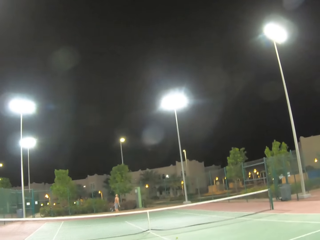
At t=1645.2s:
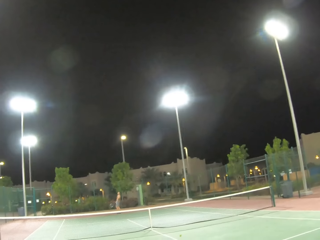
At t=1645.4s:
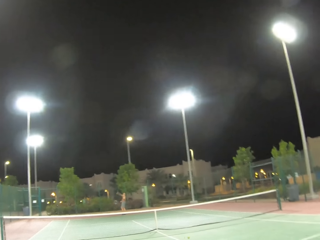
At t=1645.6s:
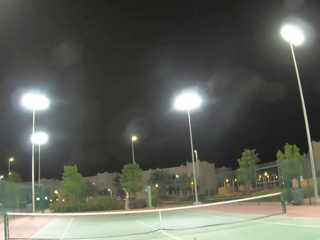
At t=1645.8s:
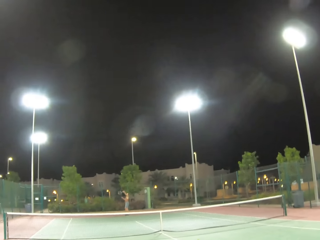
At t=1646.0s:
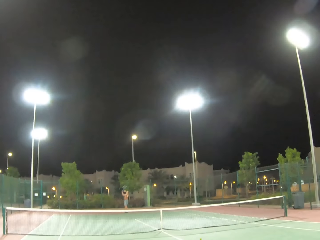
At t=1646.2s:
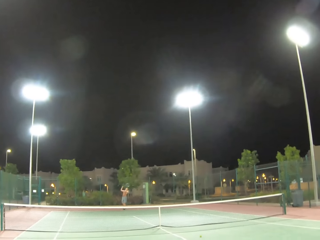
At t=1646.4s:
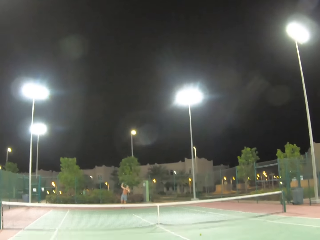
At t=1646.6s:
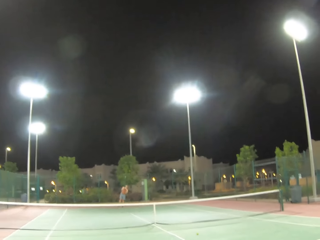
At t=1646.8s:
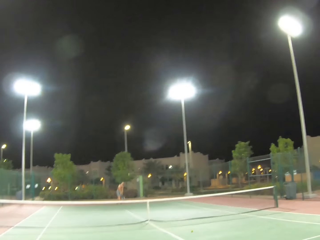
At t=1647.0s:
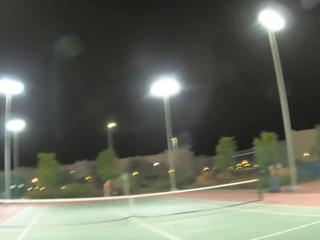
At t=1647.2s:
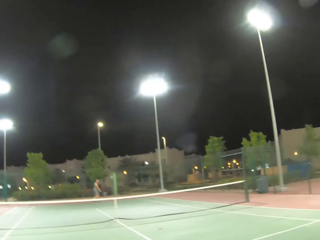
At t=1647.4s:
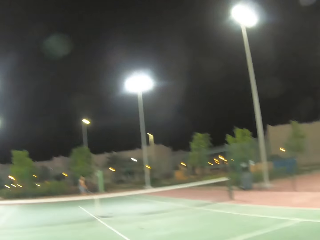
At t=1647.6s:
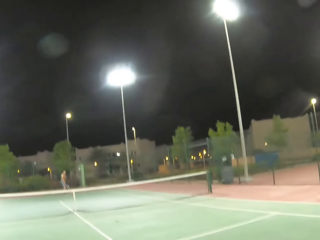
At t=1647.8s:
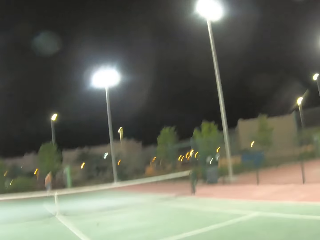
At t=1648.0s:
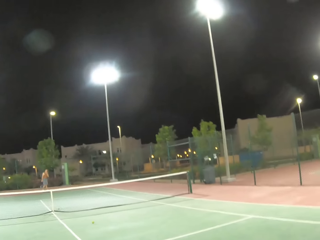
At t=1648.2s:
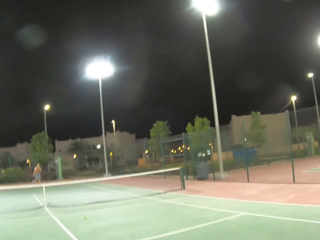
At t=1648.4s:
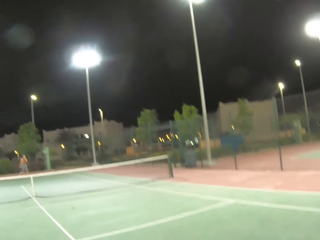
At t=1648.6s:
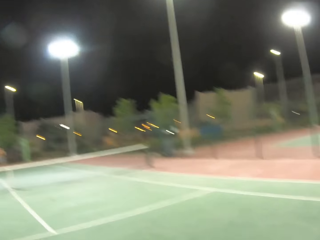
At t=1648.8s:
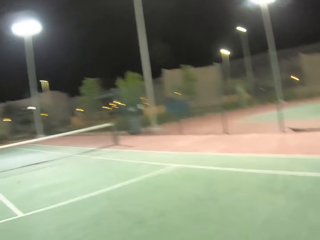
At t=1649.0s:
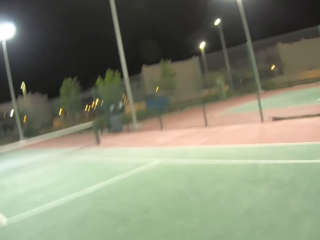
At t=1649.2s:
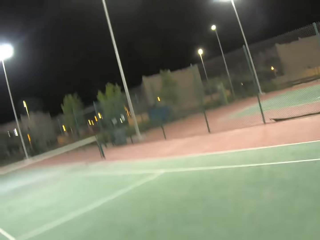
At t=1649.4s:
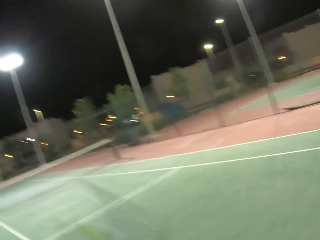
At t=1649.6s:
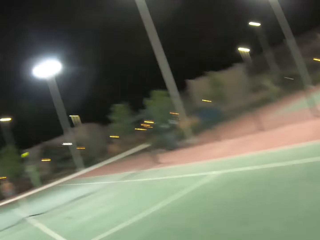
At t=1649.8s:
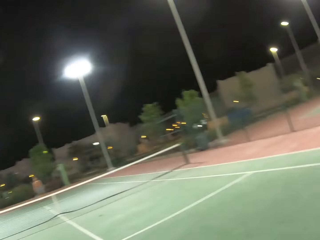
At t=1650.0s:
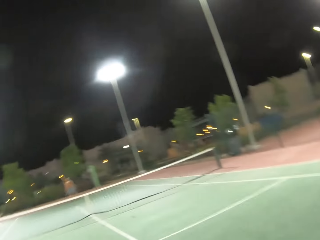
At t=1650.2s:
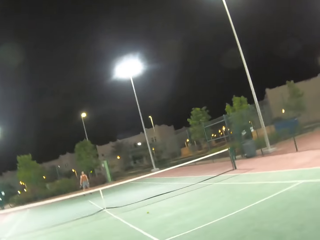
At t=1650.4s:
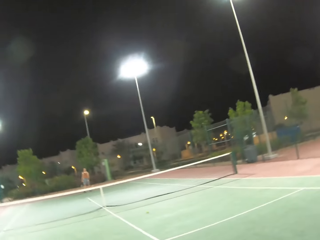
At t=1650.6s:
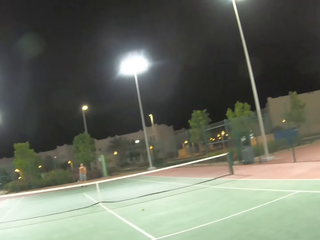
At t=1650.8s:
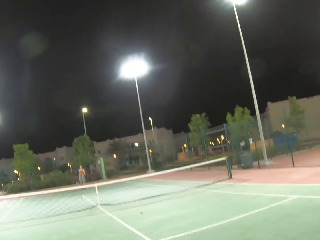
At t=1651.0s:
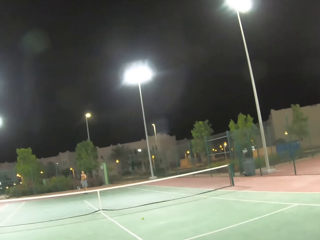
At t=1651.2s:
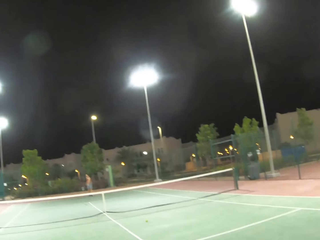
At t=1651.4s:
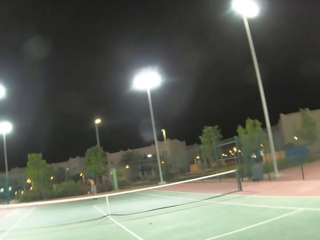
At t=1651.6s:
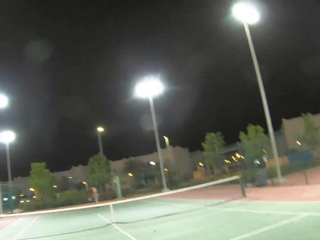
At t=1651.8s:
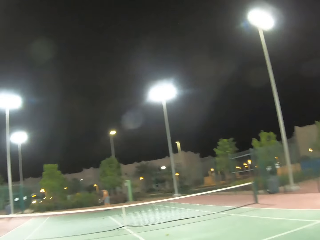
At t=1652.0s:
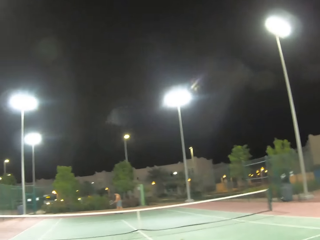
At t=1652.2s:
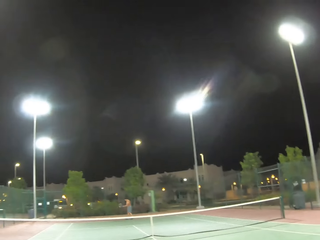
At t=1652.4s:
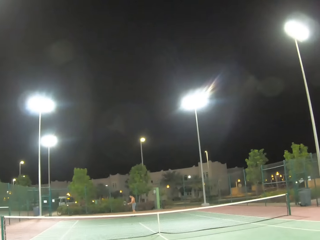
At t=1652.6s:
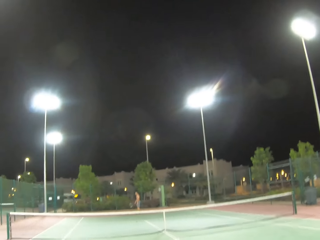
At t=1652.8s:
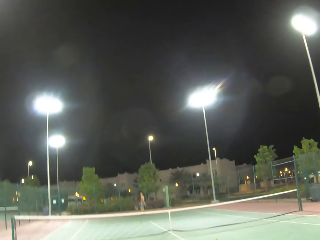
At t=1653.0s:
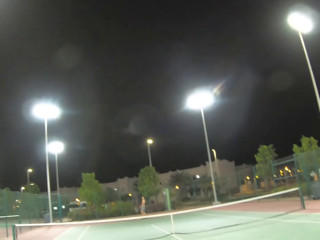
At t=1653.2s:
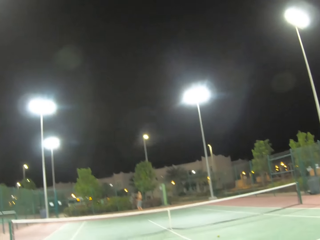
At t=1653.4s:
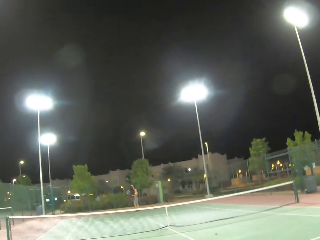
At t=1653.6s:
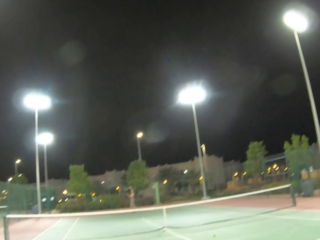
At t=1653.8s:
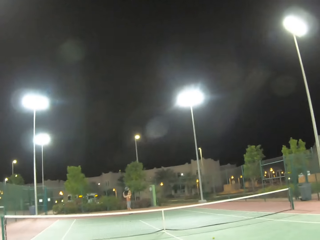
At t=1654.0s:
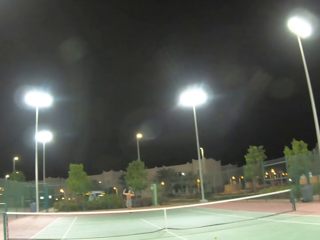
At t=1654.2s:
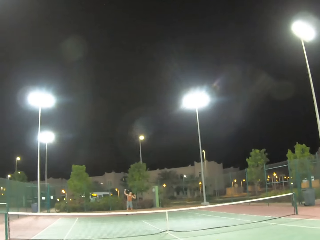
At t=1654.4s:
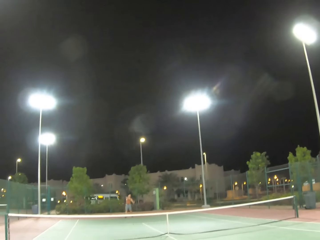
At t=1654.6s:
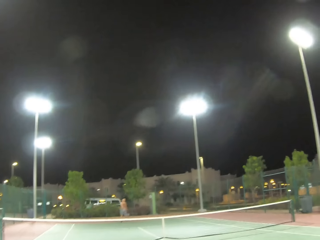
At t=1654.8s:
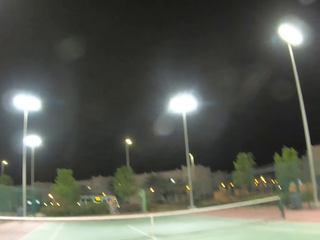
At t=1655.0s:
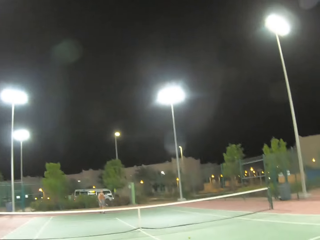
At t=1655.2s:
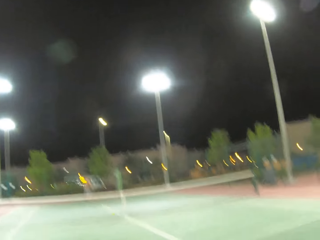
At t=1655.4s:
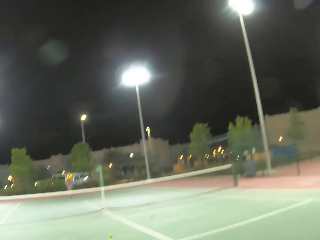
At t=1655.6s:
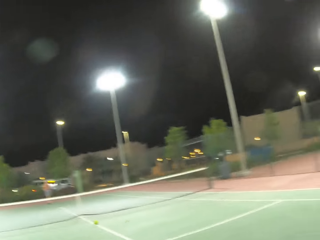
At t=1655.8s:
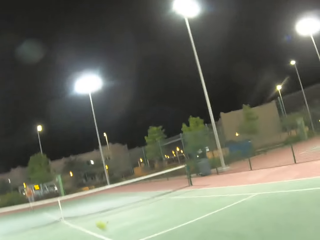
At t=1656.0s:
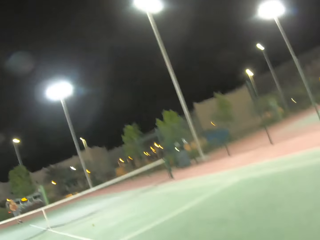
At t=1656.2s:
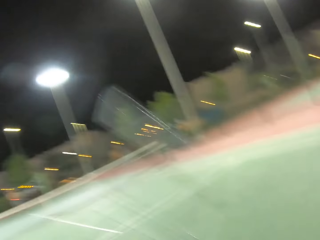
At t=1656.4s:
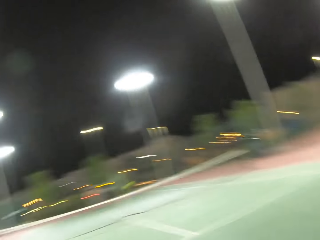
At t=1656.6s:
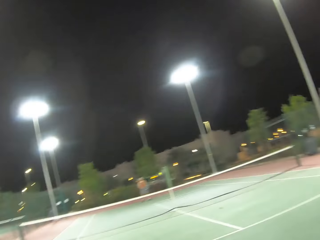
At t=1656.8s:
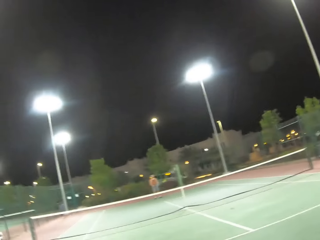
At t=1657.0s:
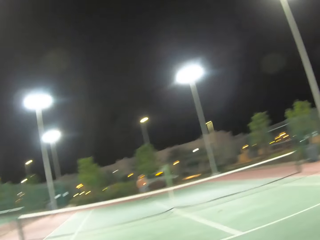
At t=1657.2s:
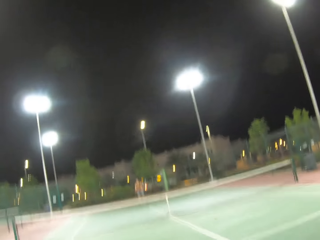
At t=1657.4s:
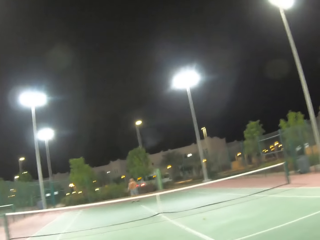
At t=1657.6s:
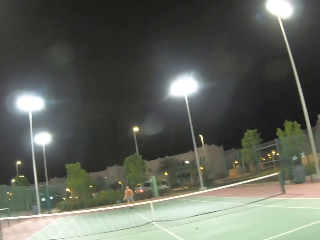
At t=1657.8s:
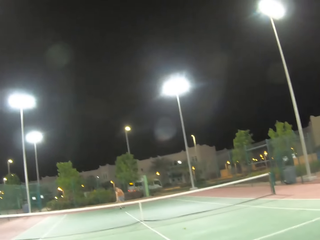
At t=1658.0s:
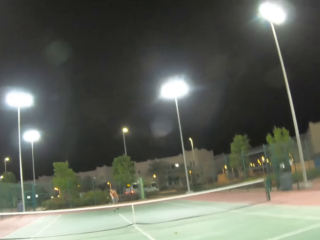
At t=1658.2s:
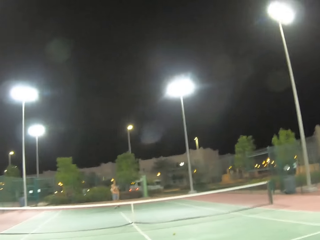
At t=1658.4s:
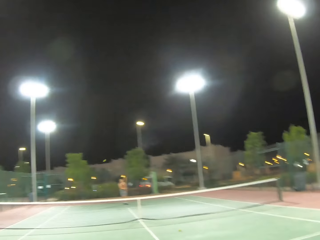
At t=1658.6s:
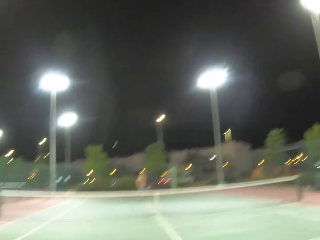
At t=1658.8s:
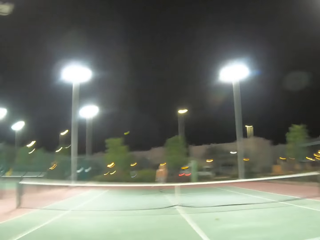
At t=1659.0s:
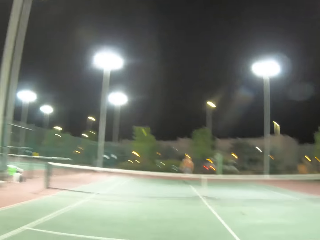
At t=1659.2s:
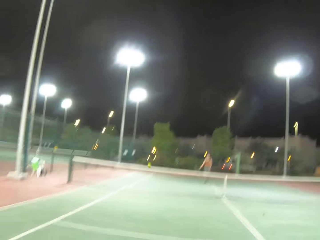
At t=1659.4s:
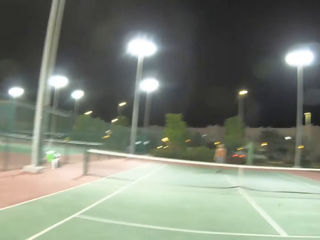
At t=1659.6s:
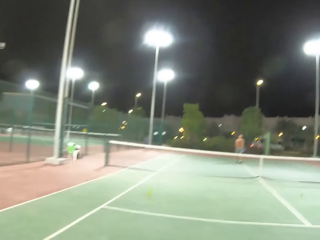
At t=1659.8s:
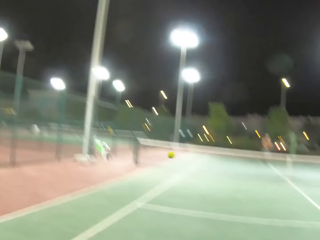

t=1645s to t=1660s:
A person serves a tennis ball in the tennis court. The person serves a tennis ball in the tennis court again. The camera wearer plays tennis with the person.

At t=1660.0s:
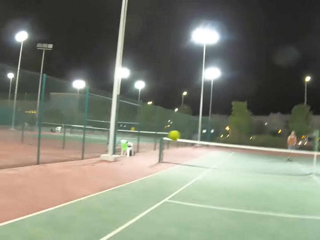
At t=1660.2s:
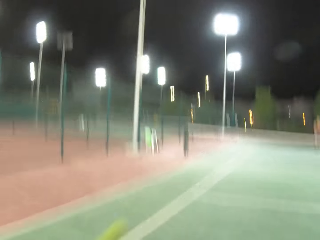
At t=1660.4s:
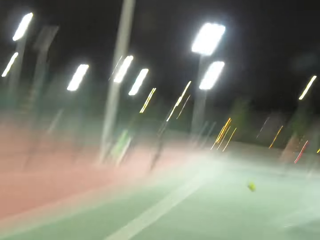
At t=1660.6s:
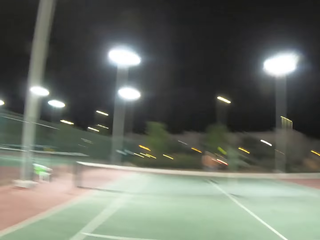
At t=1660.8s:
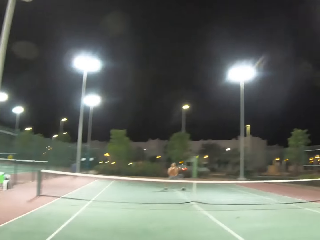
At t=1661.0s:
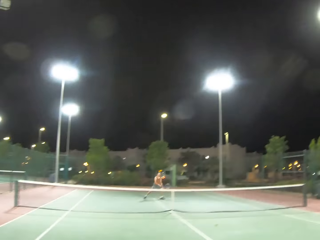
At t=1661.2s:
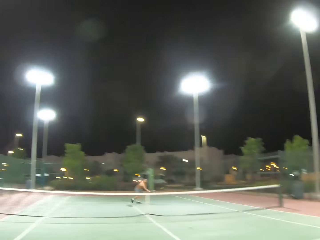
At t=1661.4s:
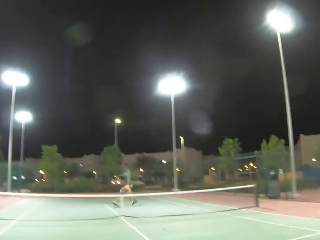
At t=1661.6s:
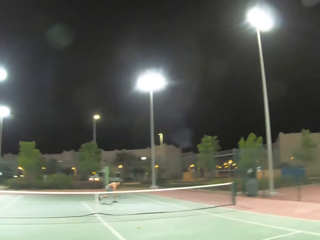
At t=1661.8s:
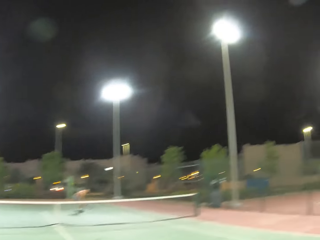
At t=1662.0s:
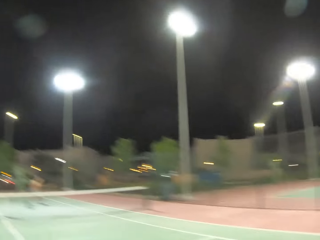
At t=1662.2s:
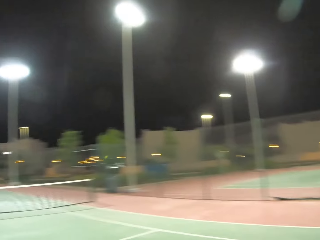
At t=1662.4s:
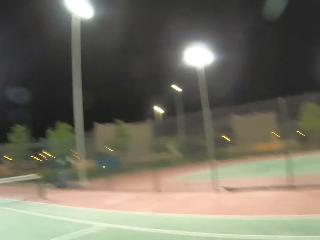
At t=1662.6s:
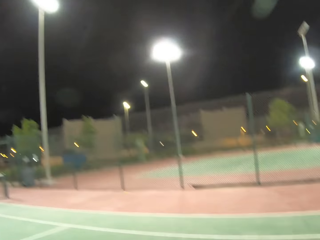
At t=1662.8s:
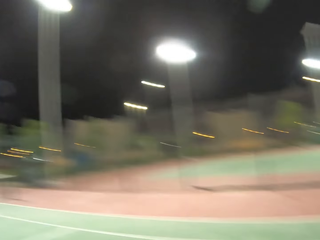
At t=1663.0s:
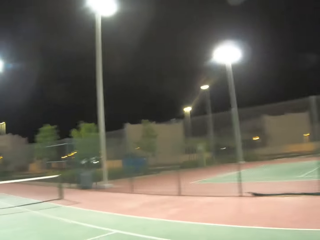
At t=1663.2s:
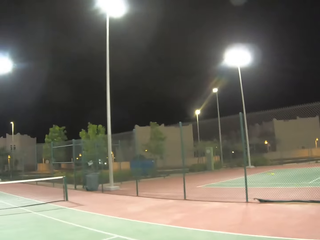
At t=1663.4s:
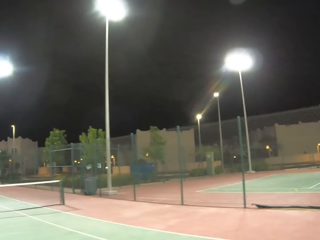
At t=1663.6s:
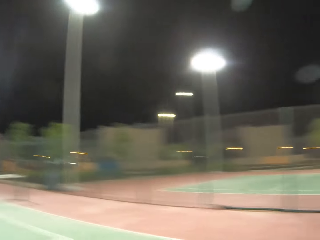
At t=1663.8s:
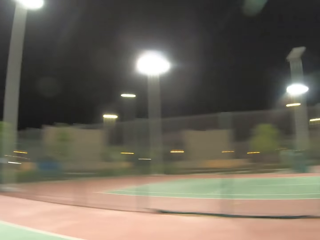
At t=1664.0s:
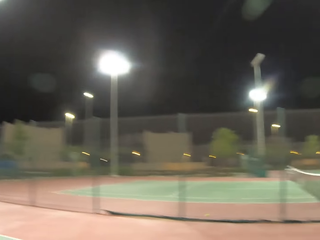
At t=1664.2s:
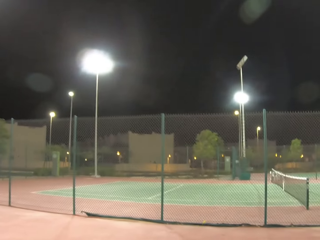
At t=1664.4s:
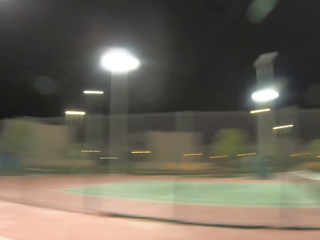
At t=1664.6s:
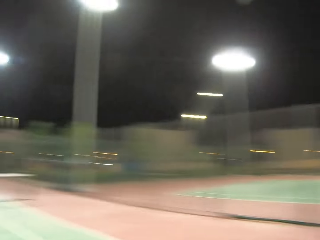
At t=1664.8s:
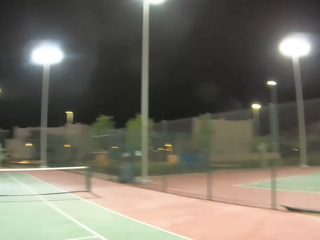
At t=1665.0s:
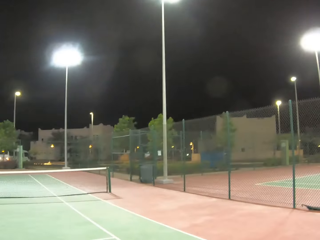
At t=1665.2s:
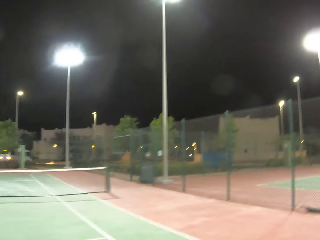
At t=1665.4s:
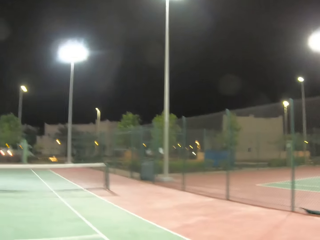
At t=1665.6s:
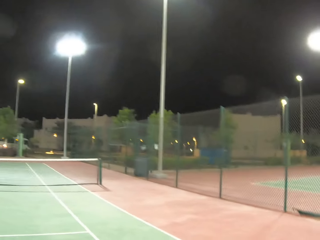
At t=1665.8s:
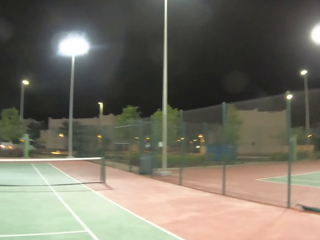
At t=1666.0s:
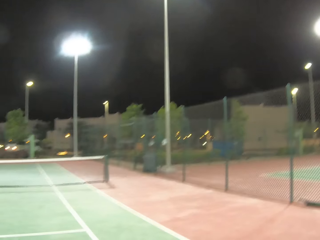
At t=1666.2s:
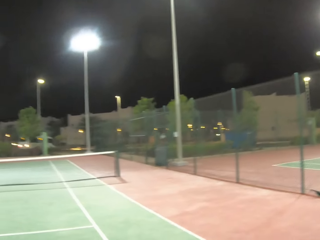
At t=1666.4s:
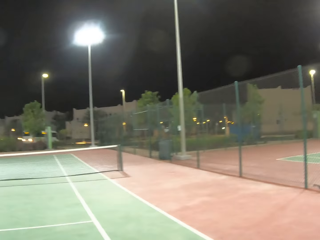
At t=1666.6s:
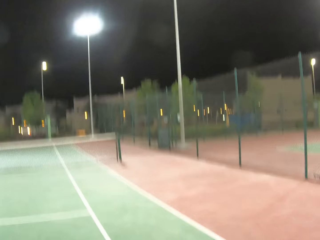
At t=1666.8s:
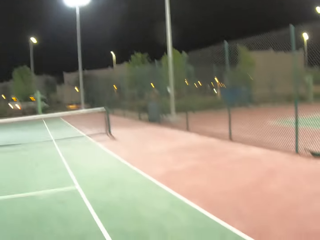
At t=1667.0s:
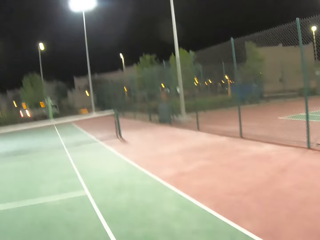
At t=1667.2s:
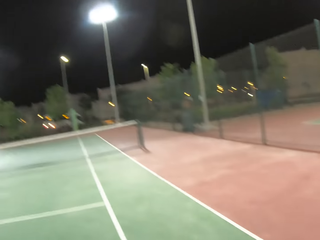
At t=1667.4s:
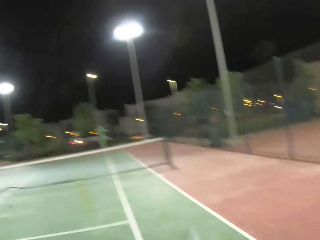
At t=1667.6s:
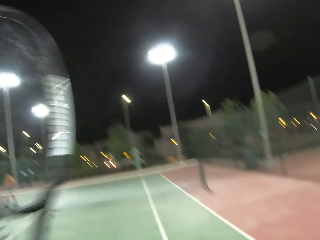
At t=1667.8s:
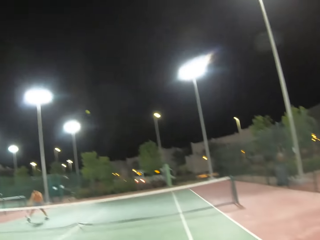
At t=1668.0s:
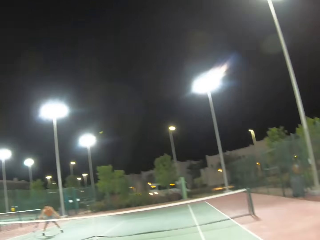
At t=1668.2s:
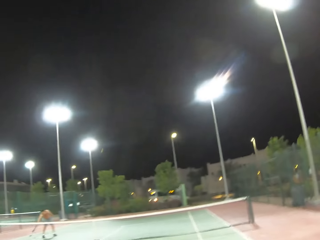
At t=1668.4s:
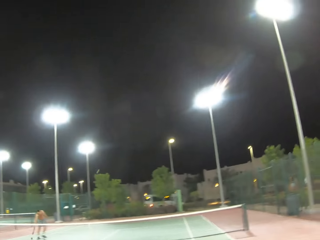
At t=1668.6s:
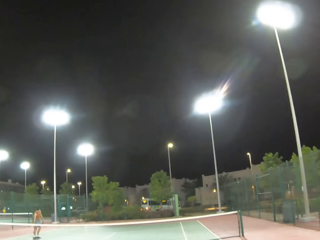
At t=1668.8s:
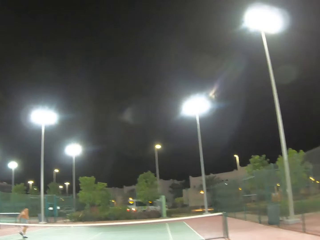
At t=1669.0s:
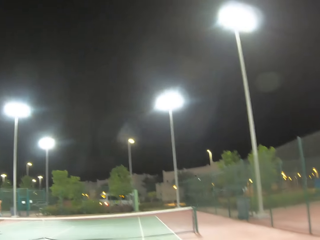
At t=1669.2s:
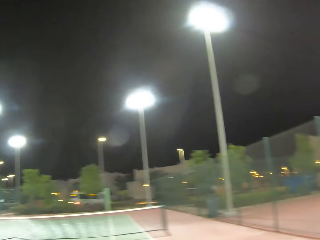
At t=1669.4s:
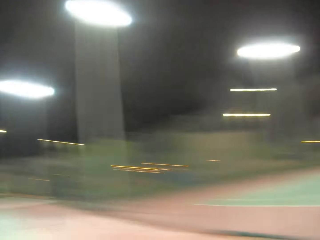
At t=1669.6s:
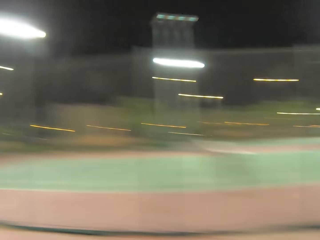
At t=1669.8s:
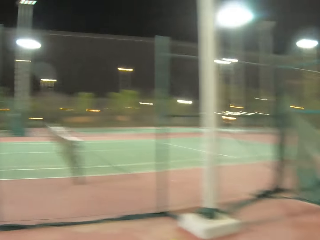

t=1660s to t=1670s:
The camera wearer serves a tennis ball in the tennis court.
